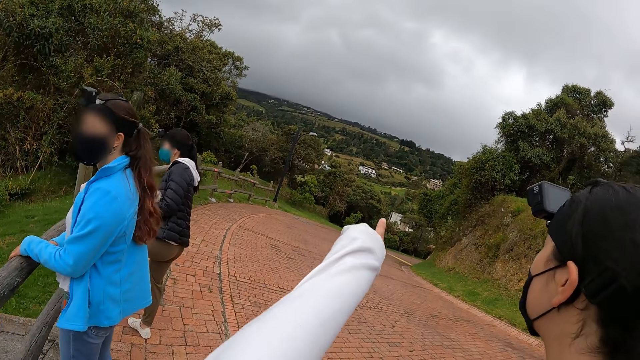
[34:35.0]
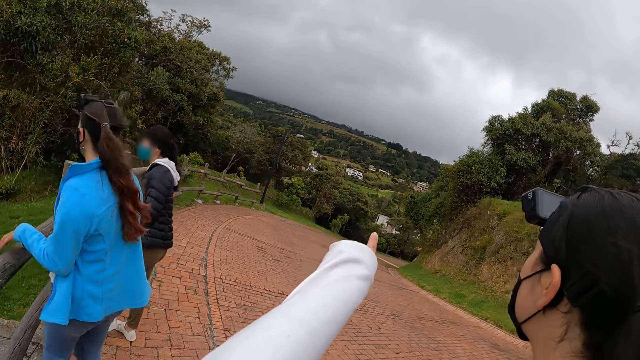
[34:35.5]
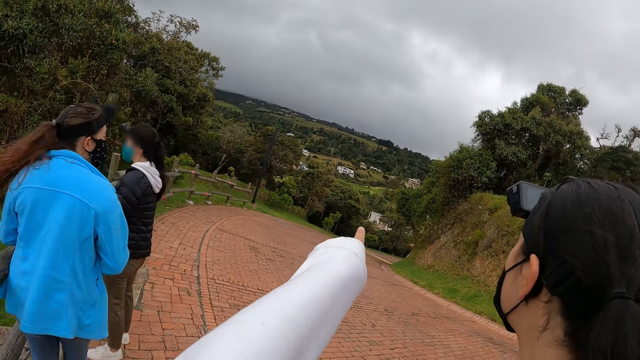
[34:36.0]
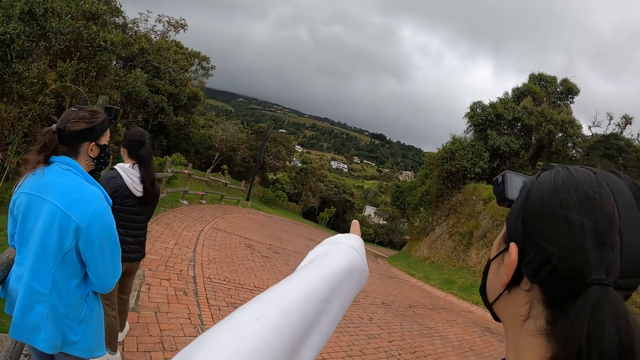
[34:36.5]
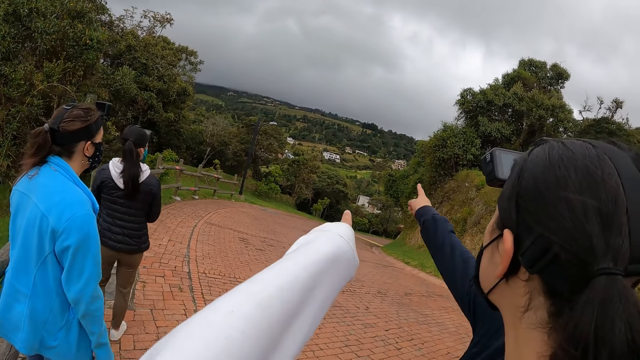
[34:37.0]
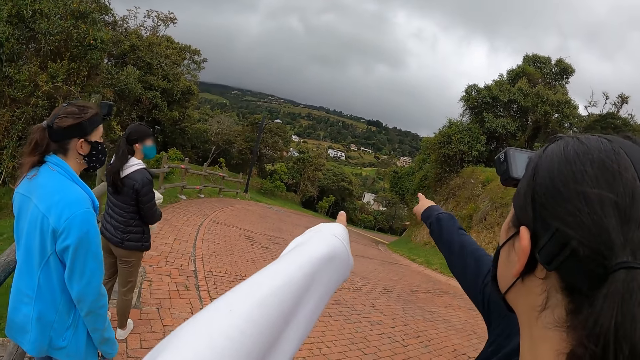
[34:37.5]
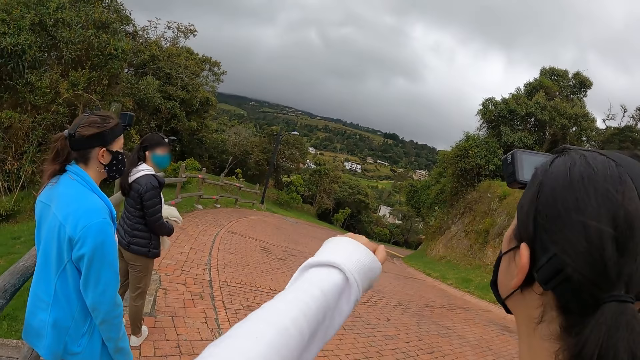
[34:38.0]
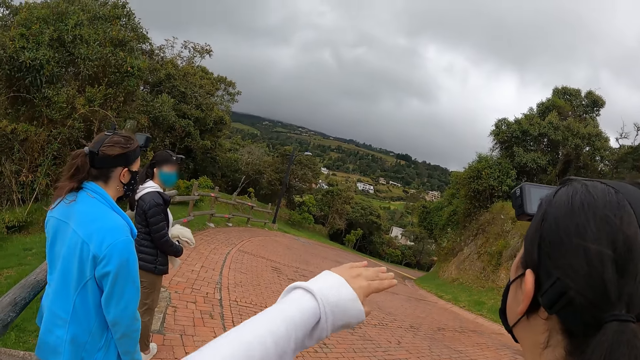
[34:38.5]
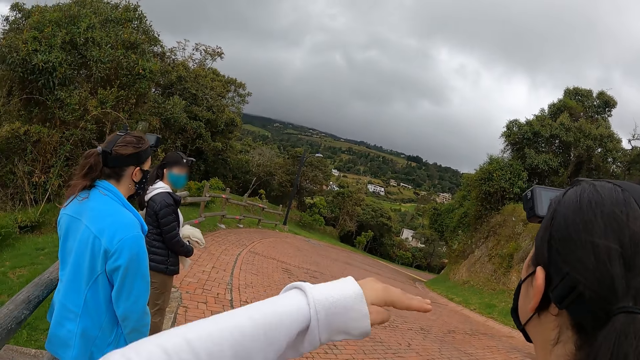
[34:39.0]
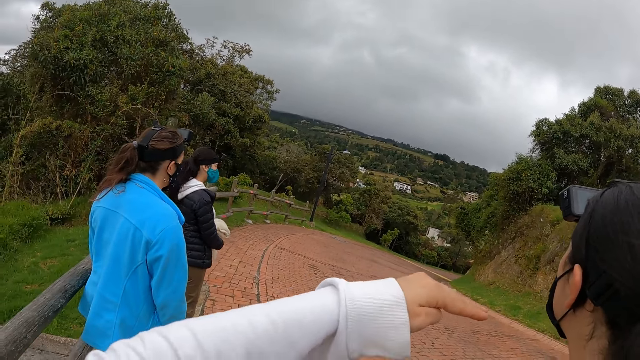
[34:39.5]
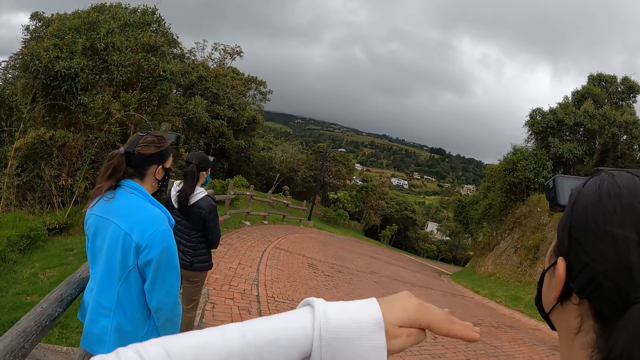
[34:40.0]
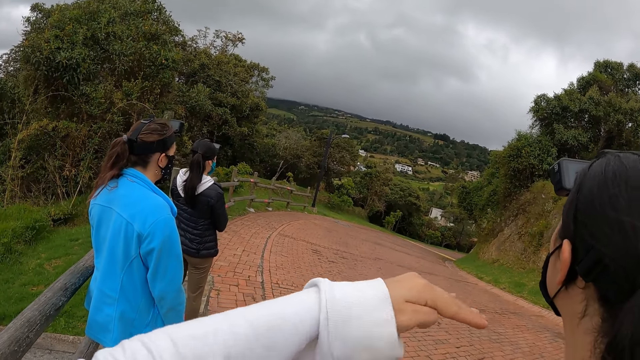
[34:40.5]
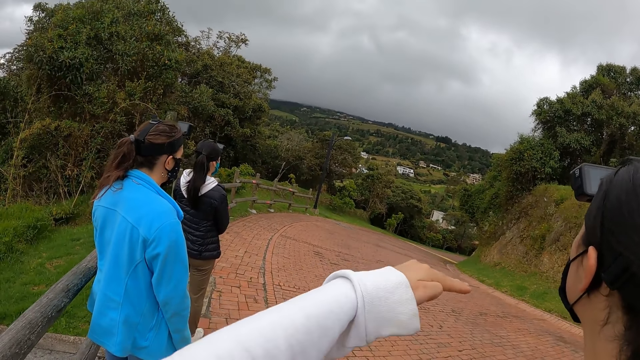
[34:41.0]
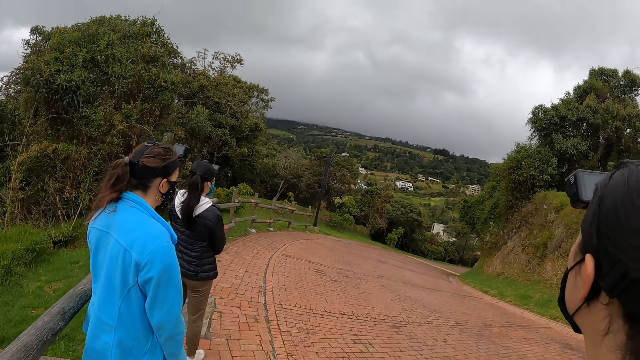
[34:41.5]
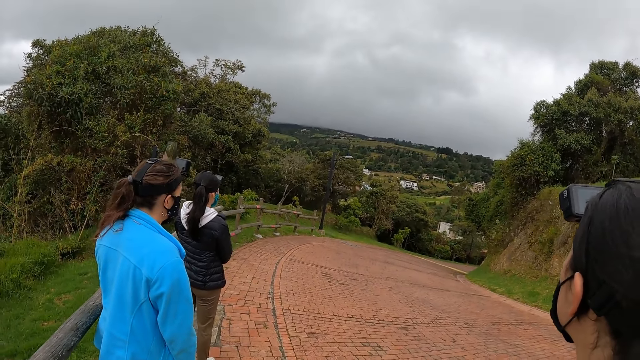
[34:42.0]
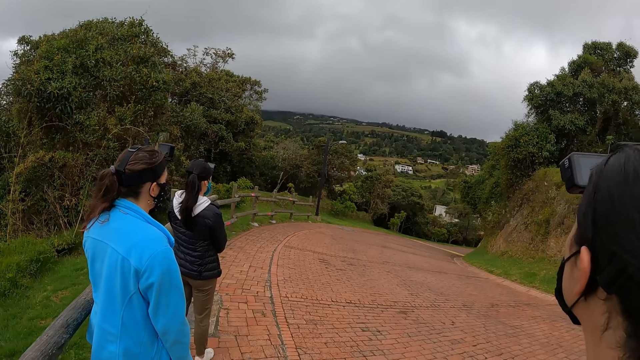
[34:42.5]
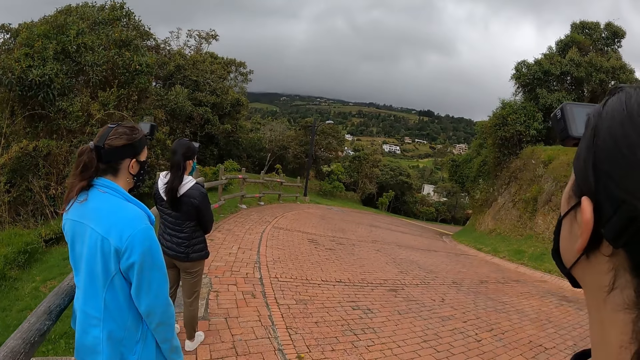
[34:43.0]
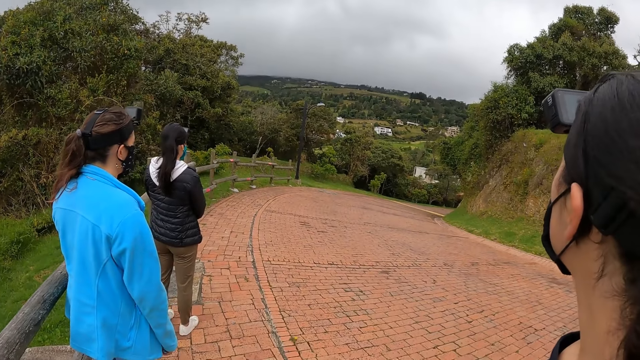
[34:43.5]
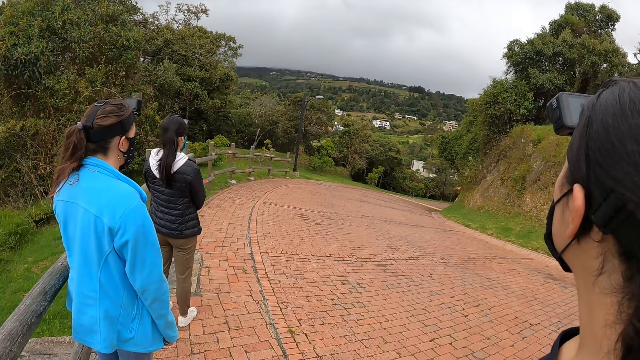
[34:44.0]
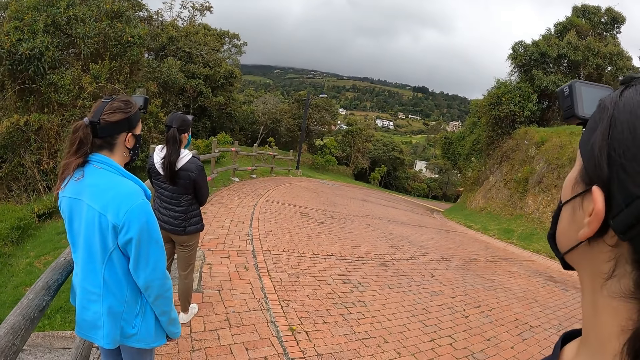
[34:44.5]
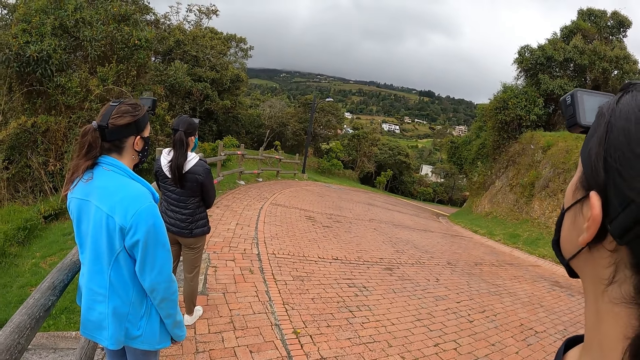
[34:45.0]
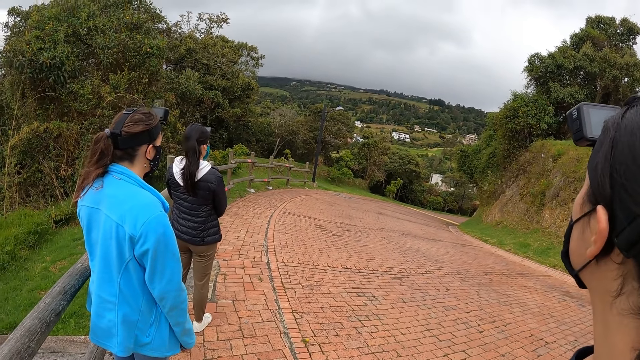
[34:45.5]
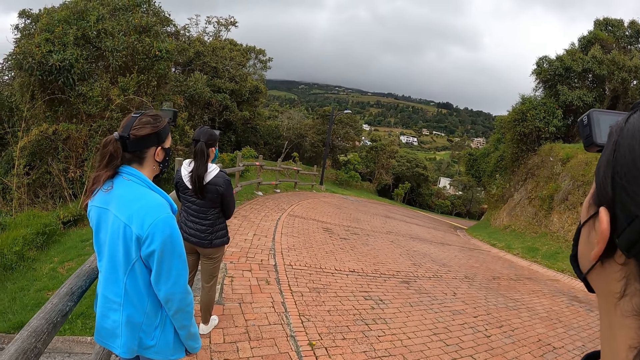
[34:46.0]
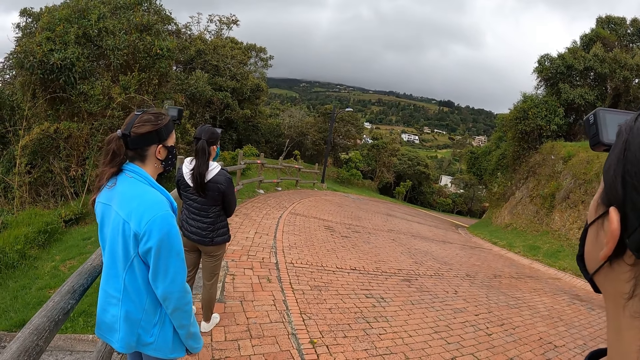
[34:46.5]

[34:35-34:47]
The camera wearer gestures at three ladies. A woman holds the sweater with both hands. The camera wearer interacts with two of the ladies.

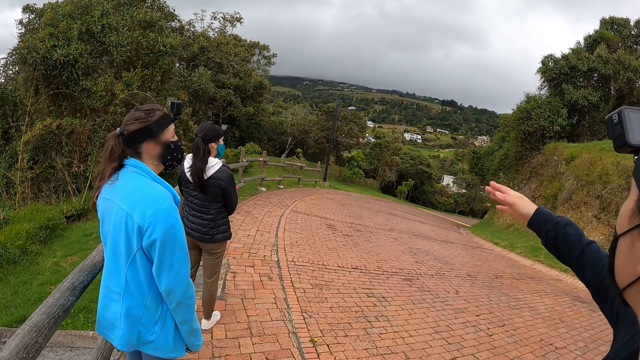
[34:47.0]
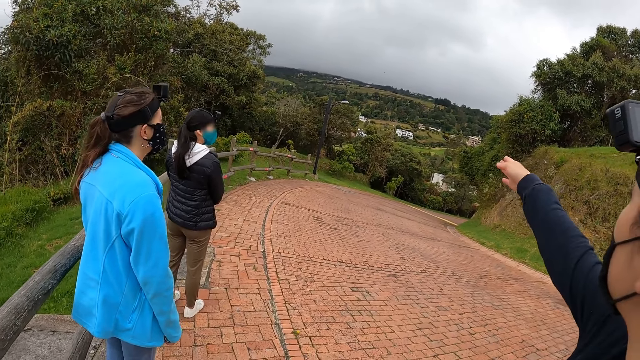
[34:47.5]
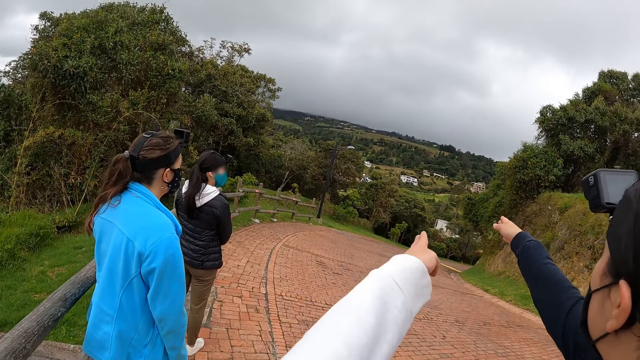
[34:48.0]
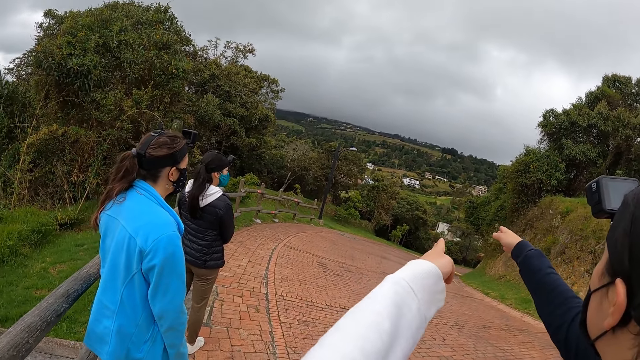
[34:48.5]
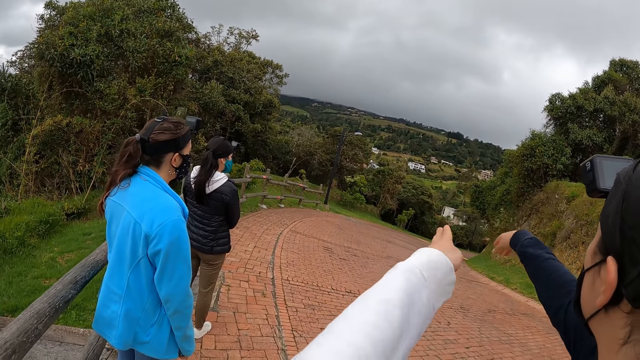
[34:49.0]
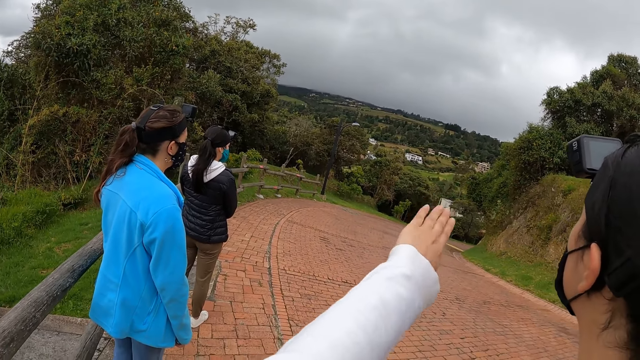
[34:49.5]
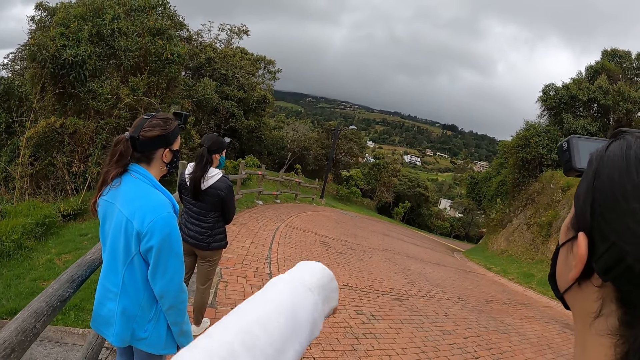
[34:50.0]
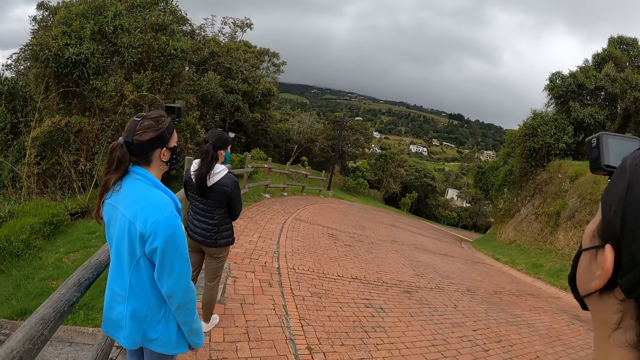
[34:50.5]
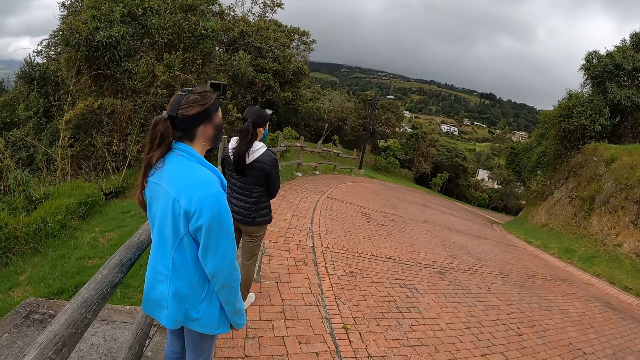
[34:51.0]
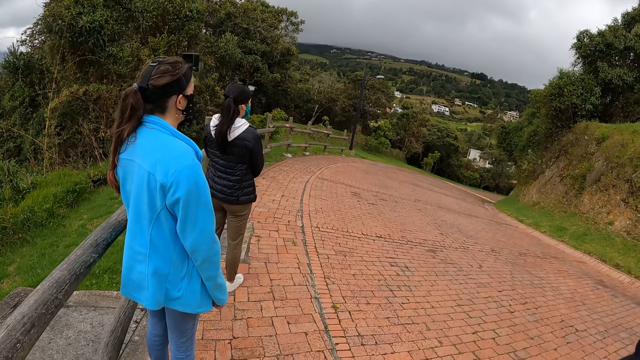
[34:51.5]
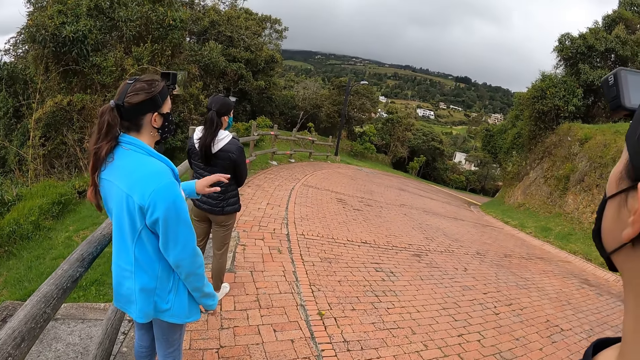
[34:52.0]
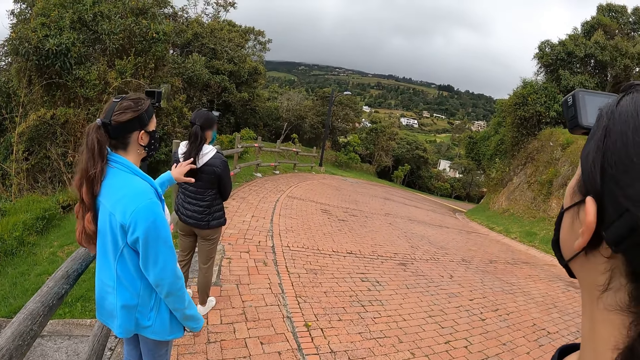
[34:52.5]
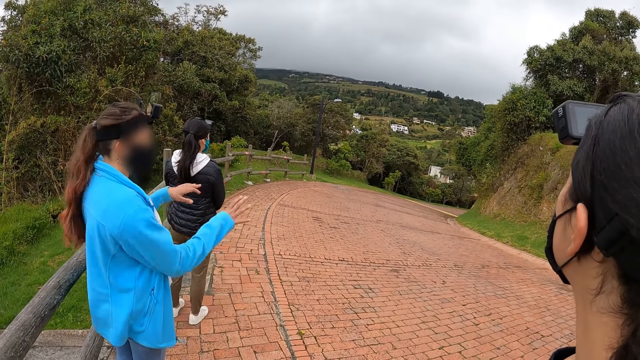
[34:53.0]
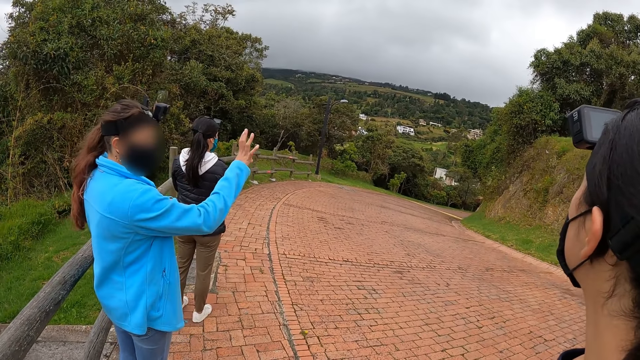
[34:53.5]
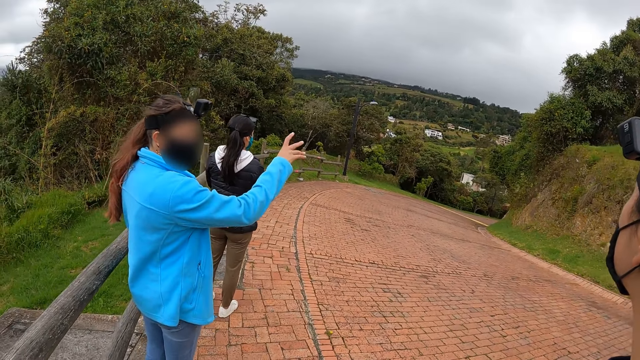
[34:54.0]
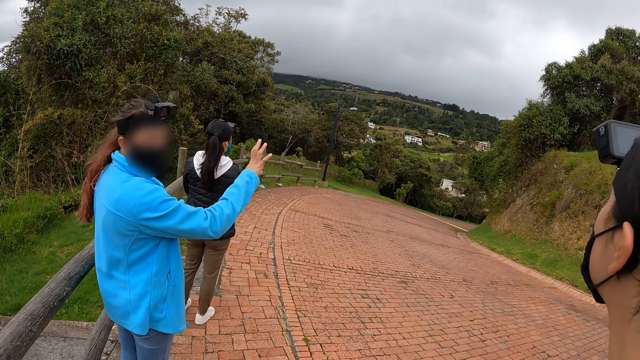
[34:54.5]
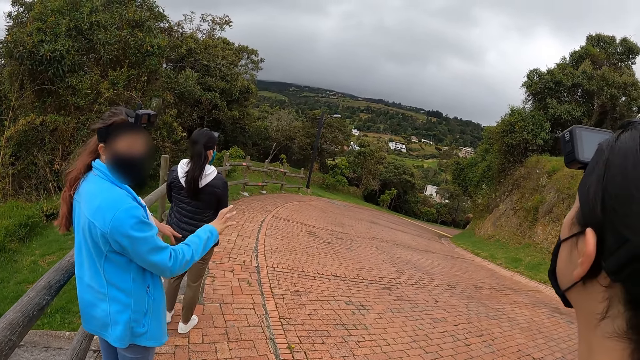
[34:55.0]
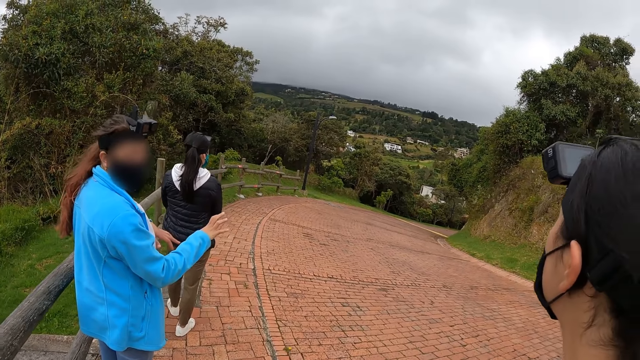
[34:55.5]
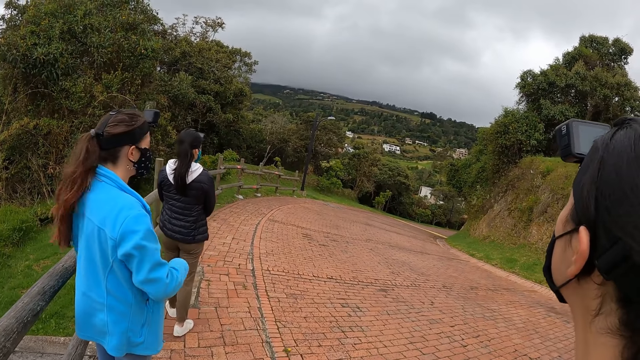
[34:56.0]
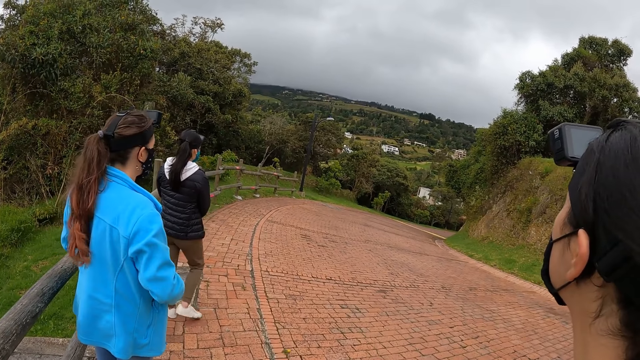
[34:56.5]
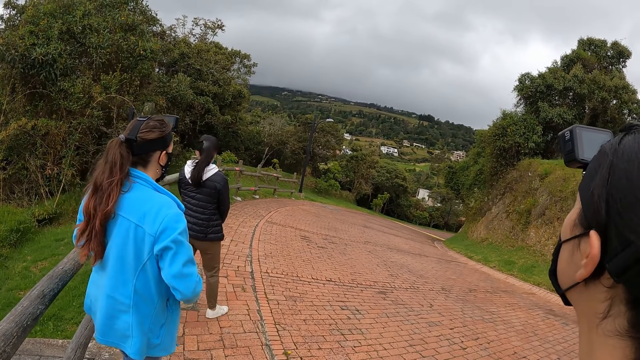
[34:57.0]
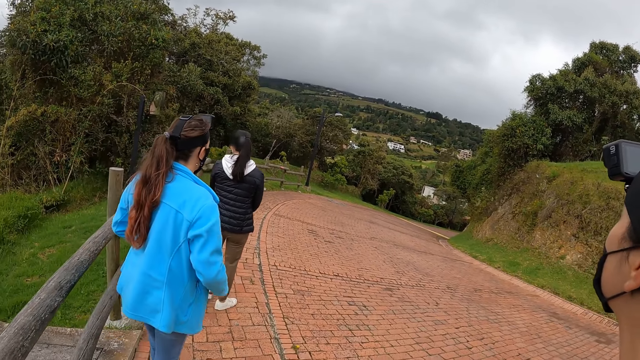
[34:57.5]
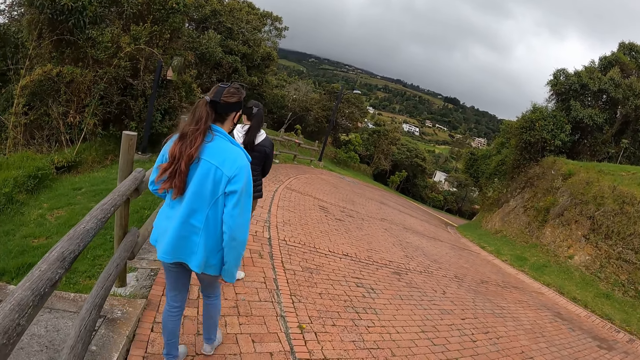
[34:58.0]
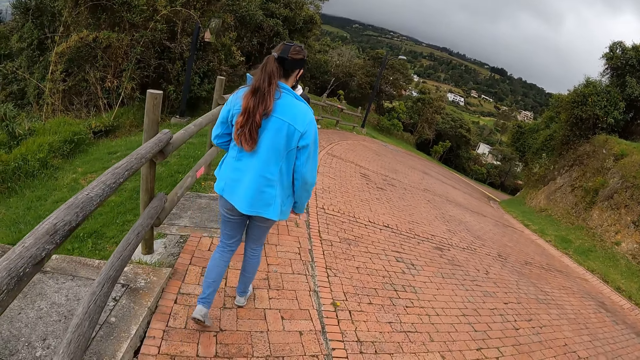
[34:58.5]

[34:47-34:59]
A lady gestures at the camera wearer and another lady. A woman walks on the pathway. Another woman walks on the pathway.
